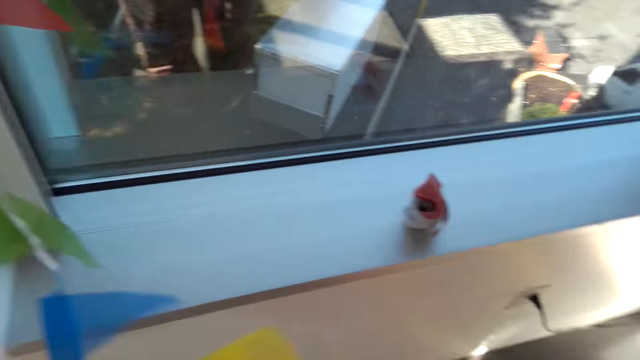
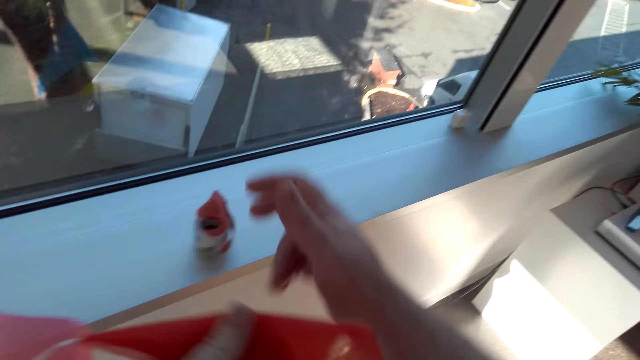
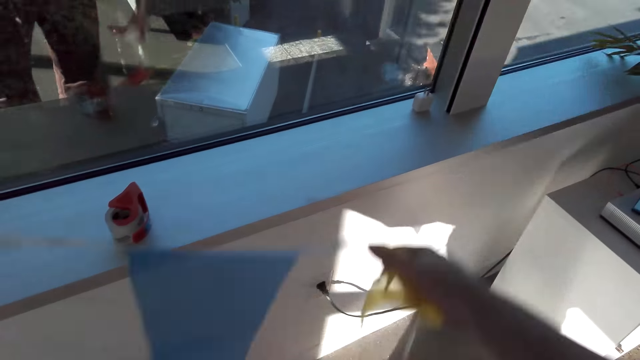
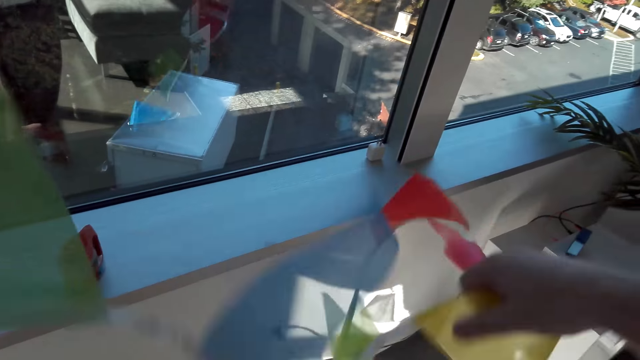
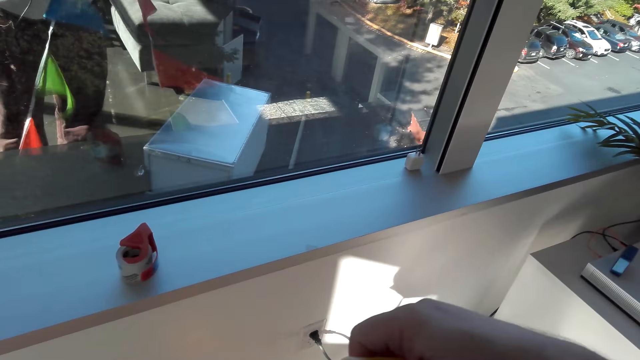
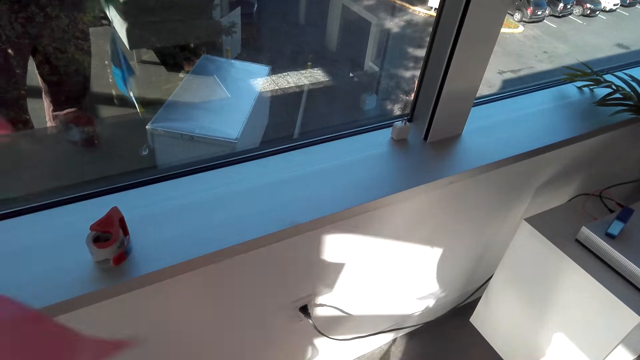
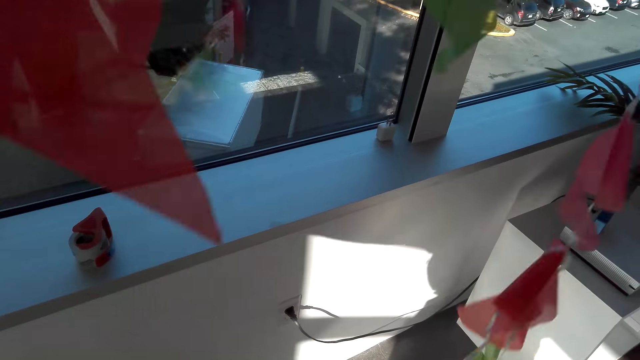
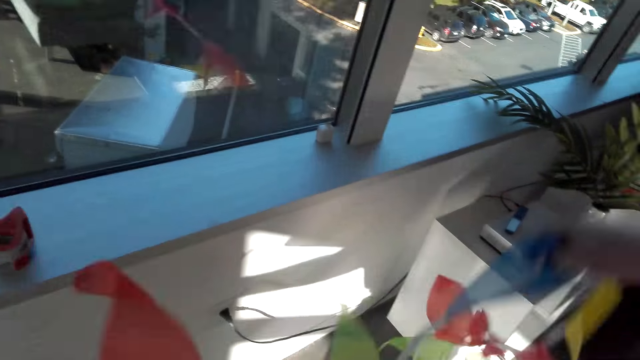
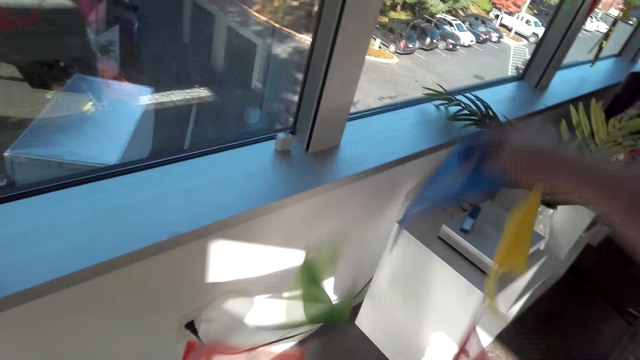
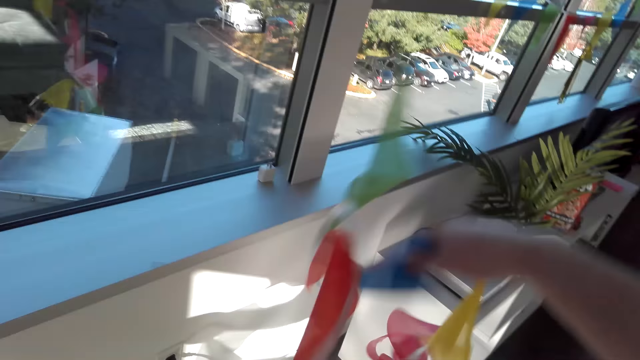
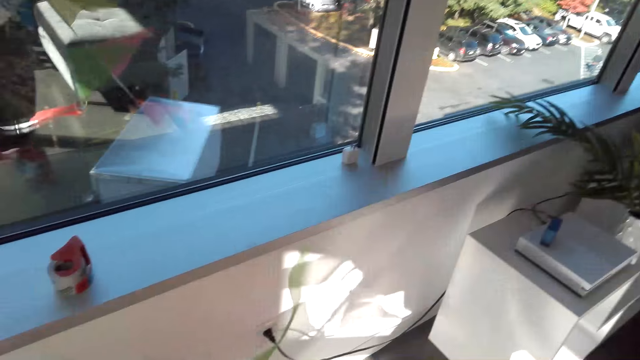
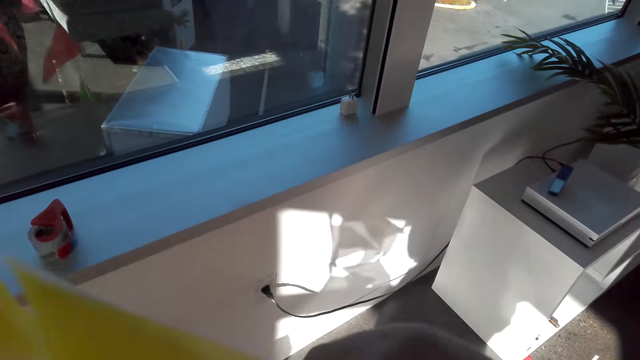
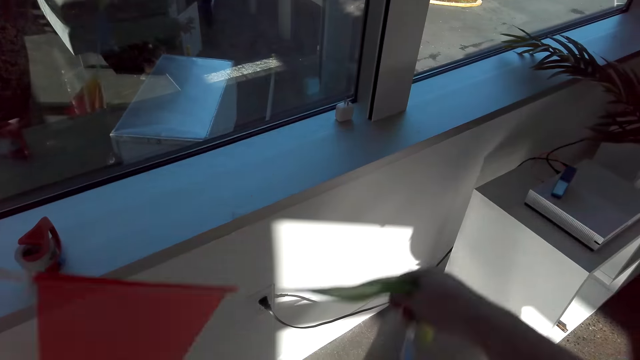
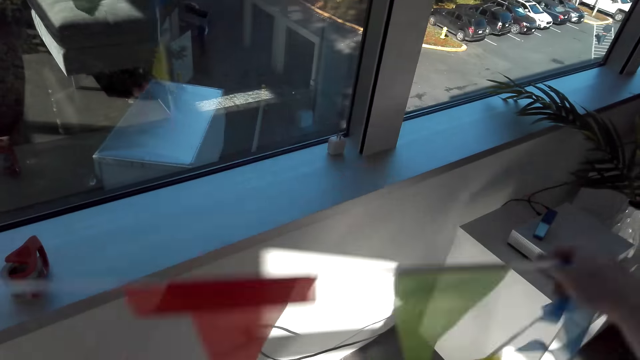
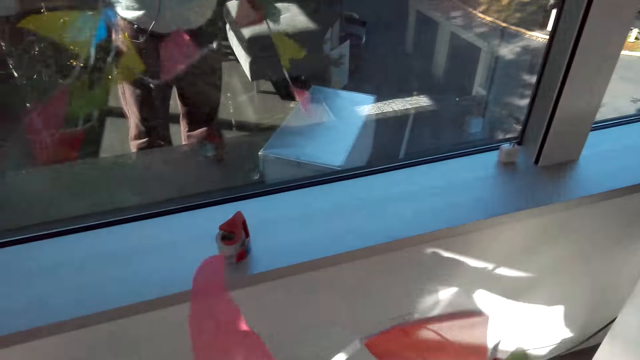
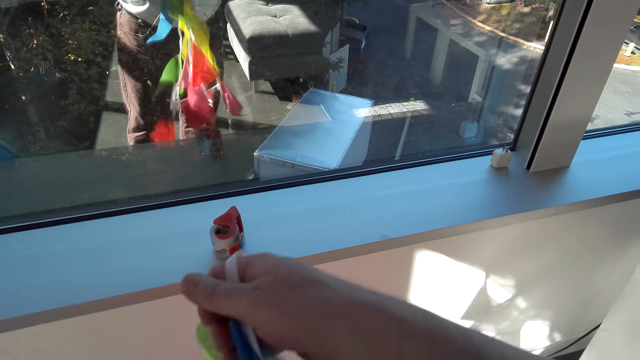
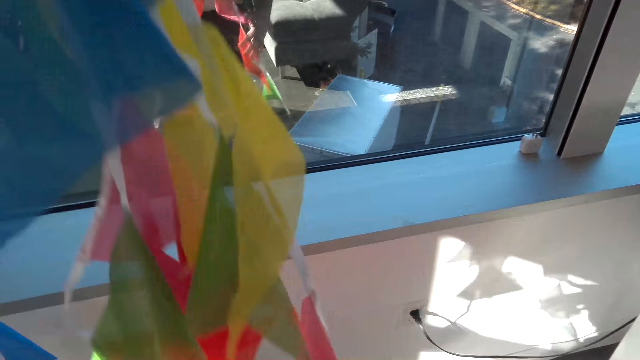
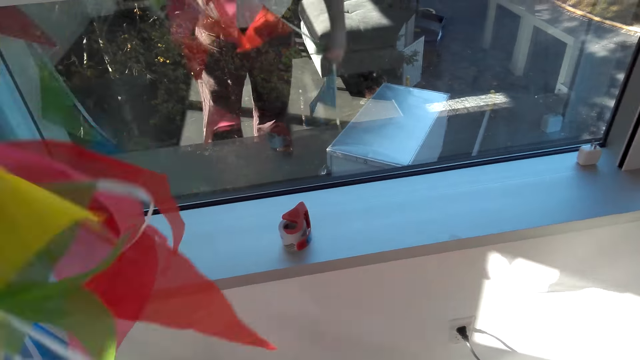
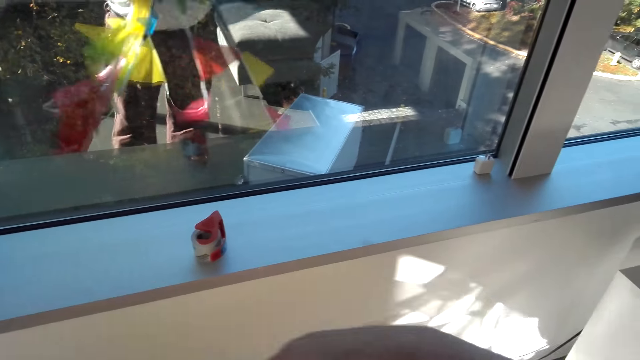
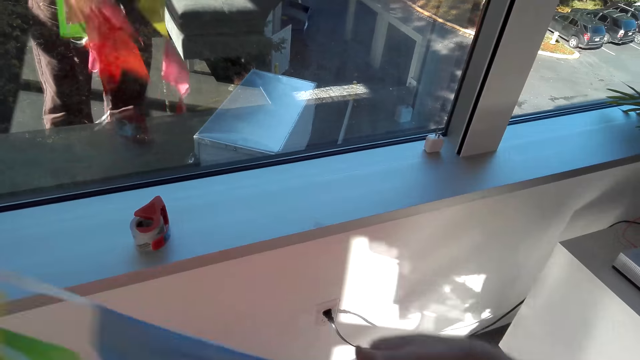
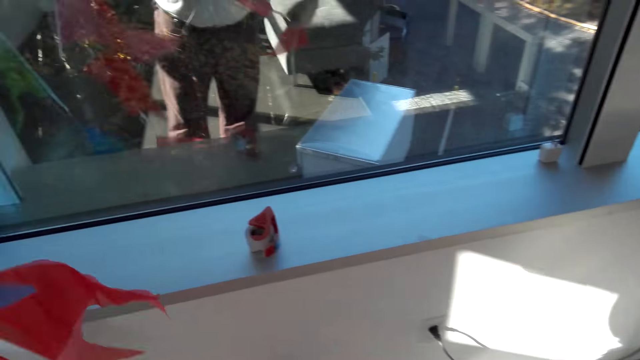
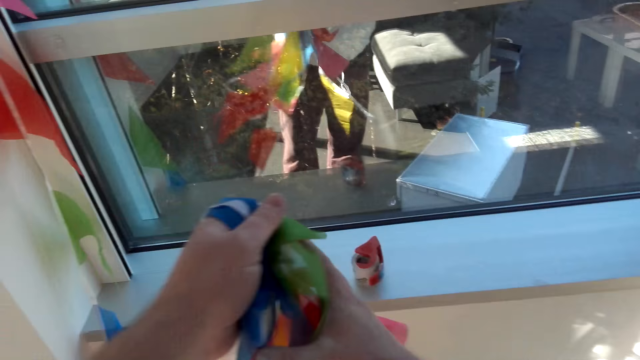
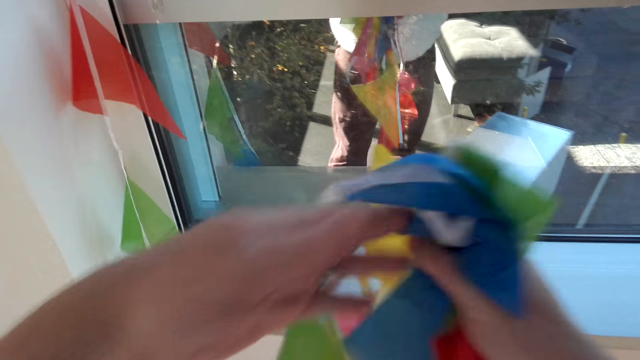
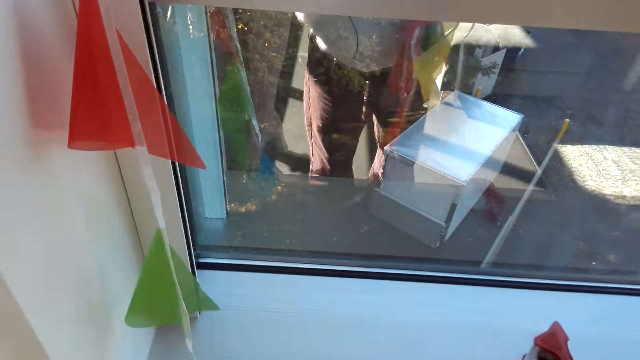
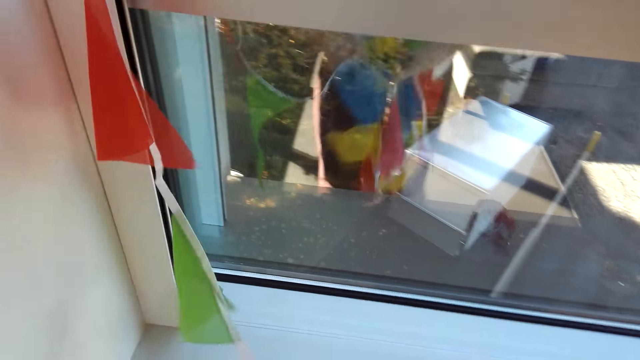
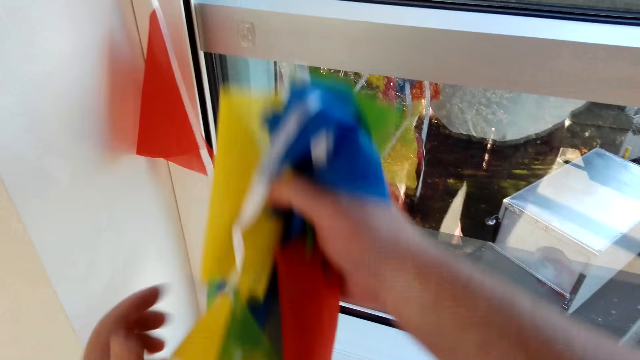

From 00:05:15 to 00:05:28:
The camera wearer pulls the ribbon. They fix the decoration. They pull the decoration from the ground.

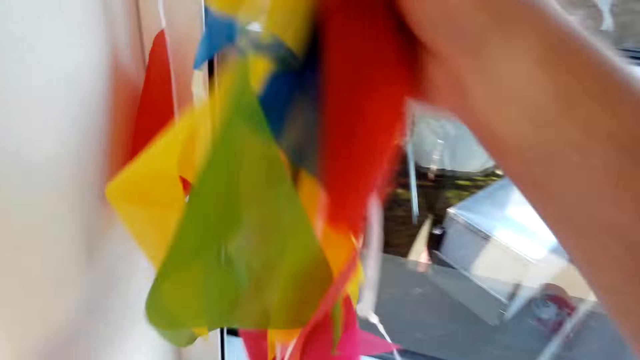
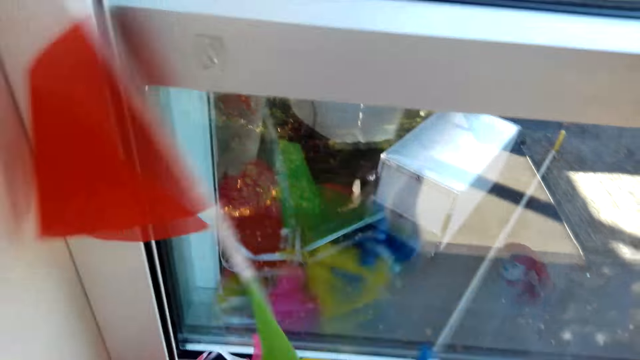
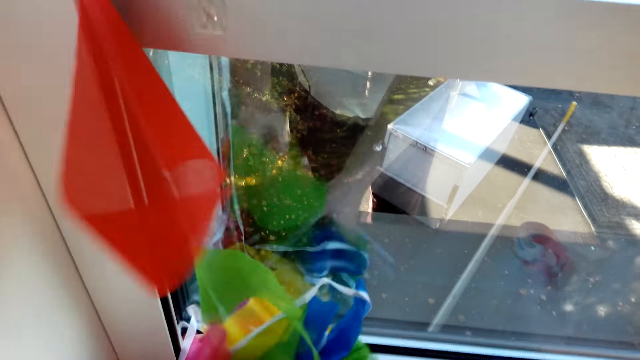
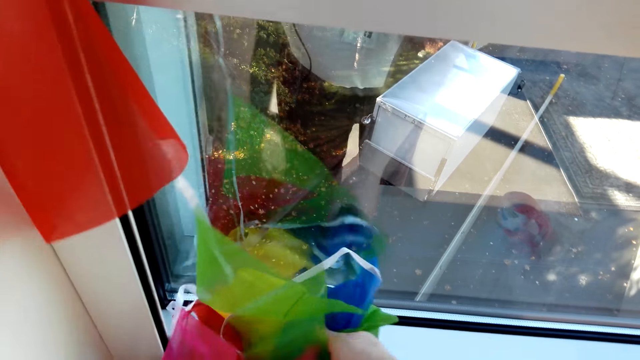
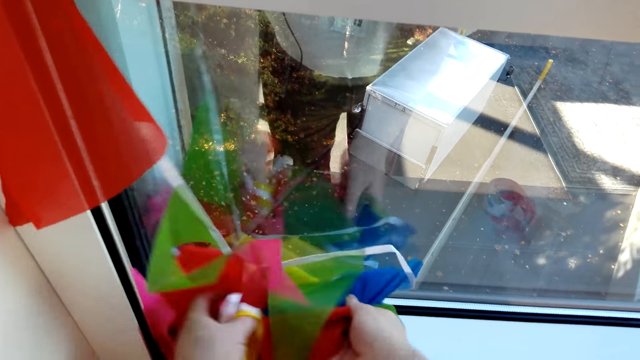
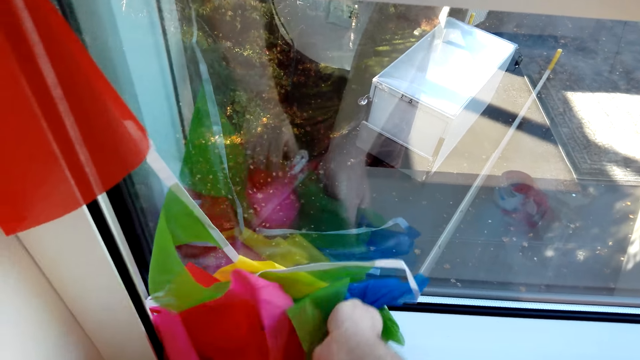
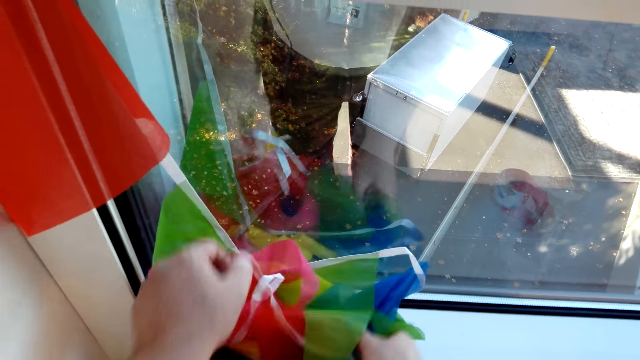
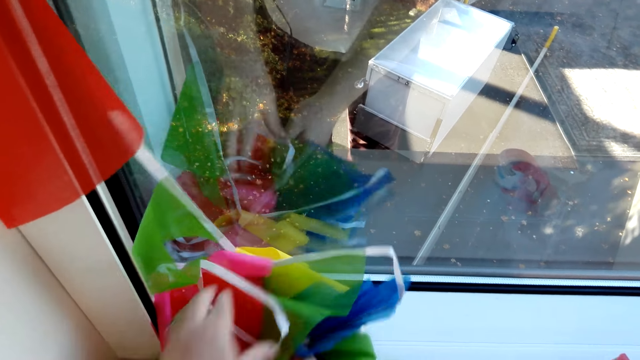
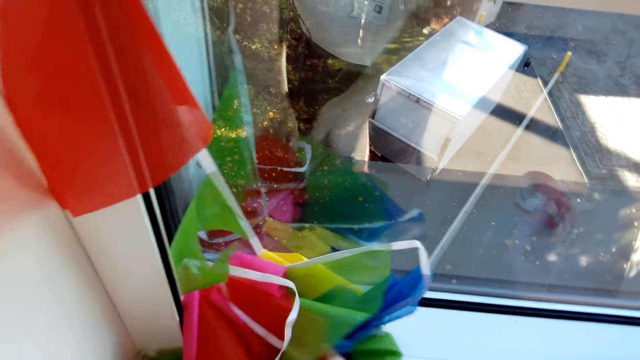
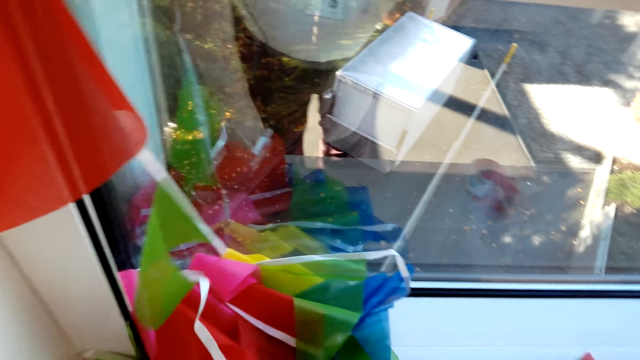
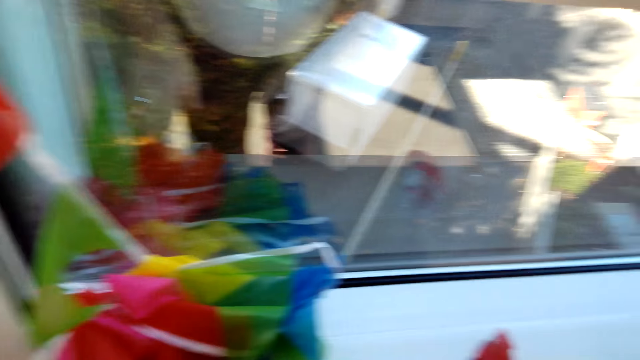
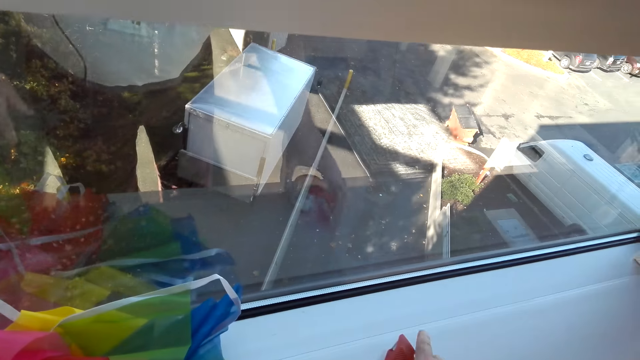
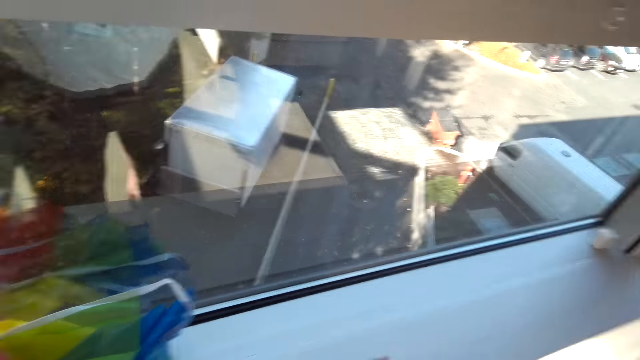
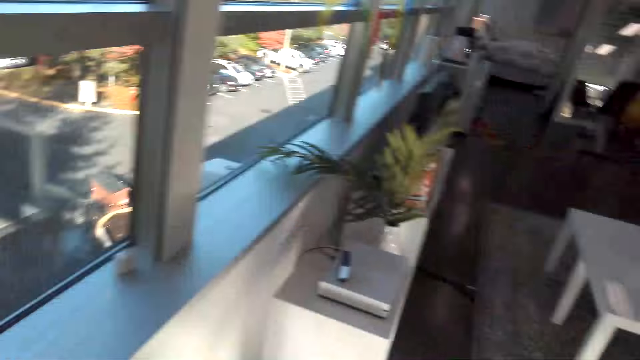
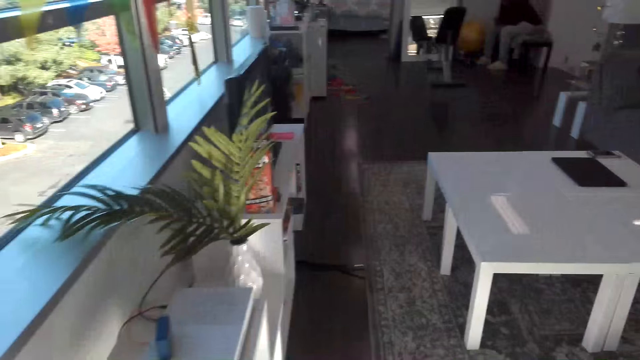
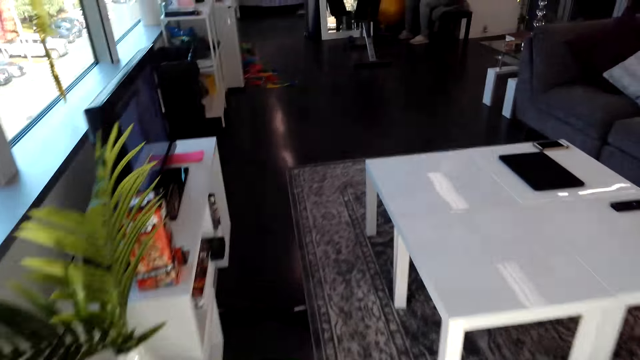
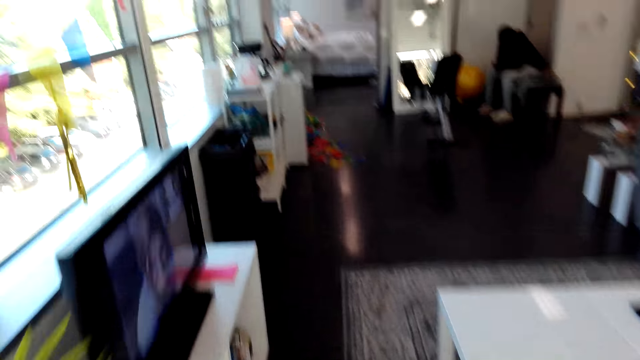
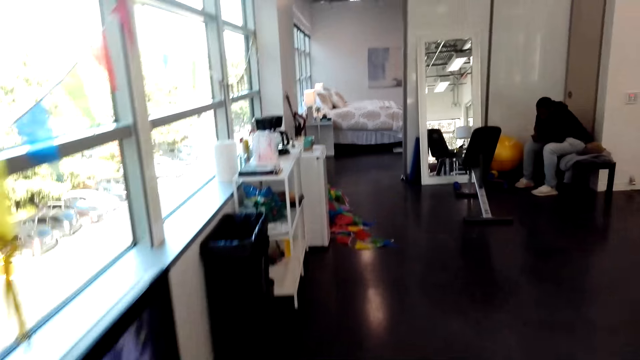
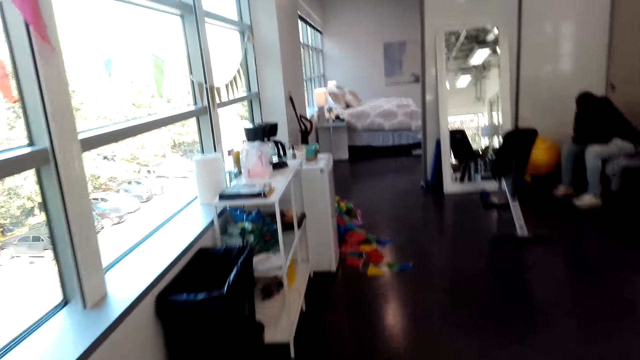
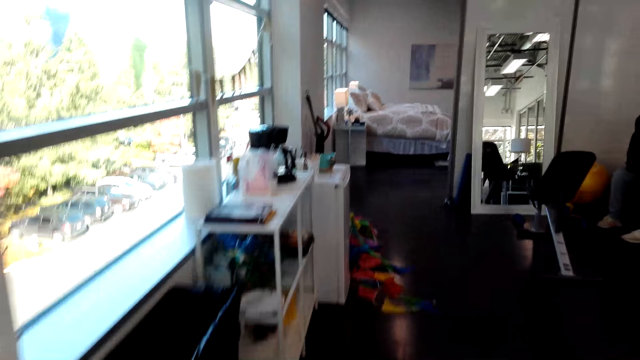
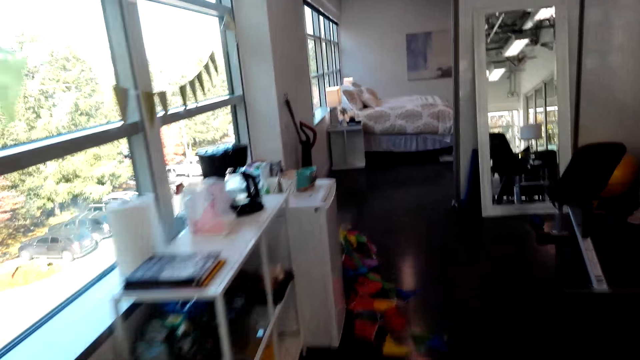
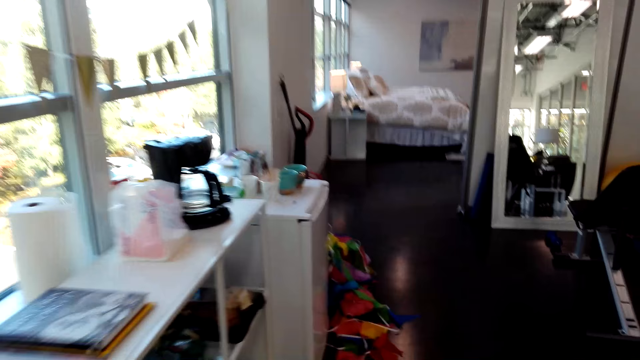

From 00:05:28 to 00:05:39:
The camera wearer gathers the ribbon. They put the ribbon on the window. They pick up the tape. They walk around the house.
